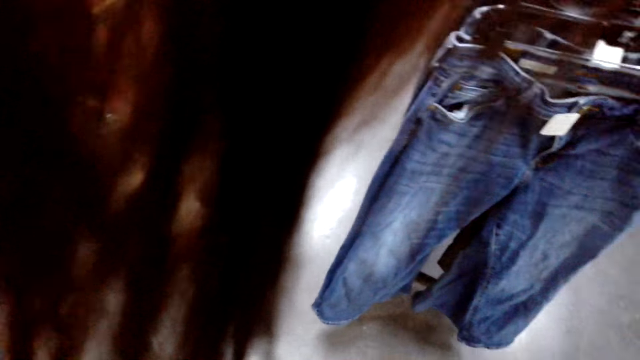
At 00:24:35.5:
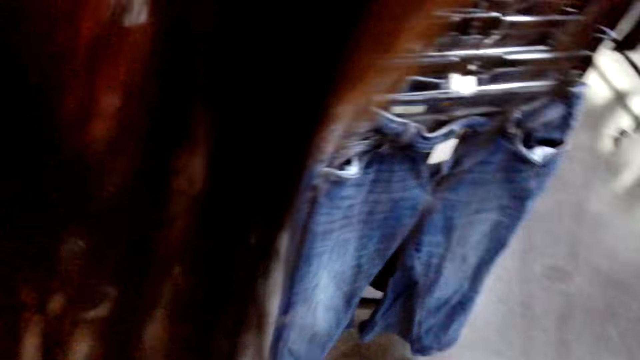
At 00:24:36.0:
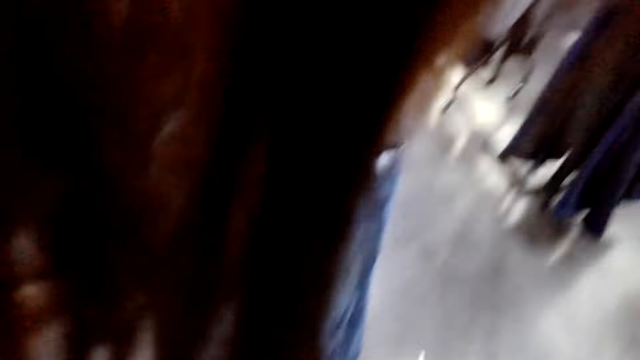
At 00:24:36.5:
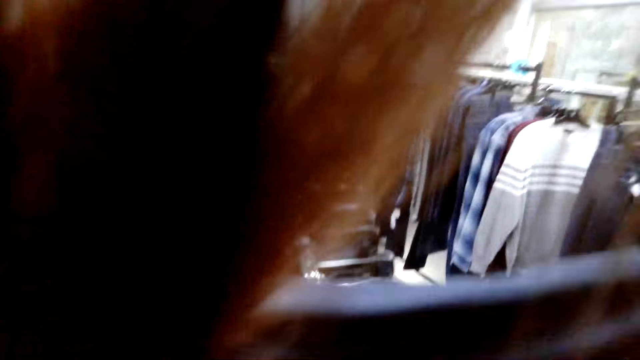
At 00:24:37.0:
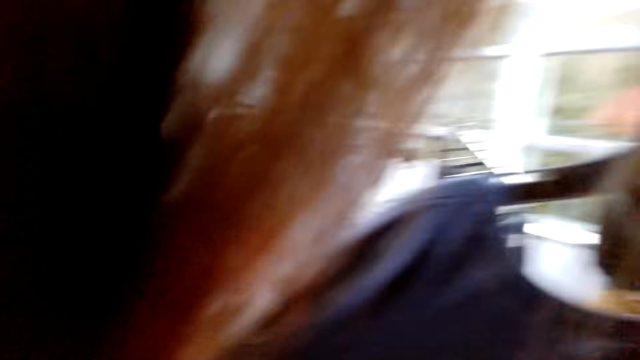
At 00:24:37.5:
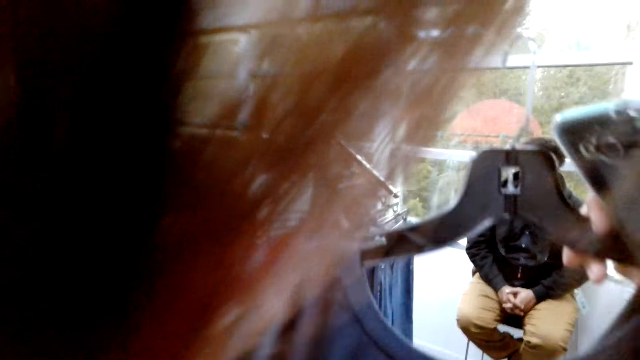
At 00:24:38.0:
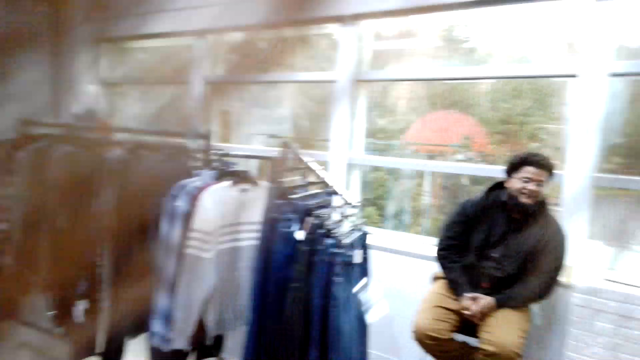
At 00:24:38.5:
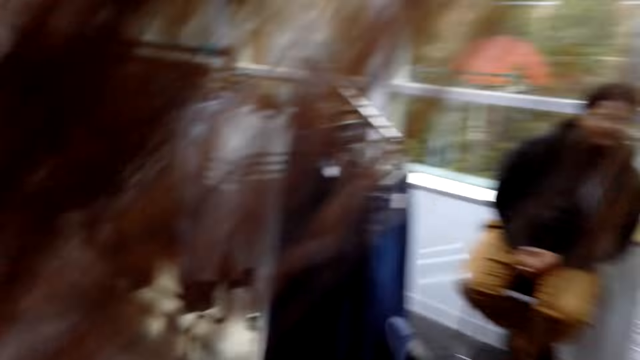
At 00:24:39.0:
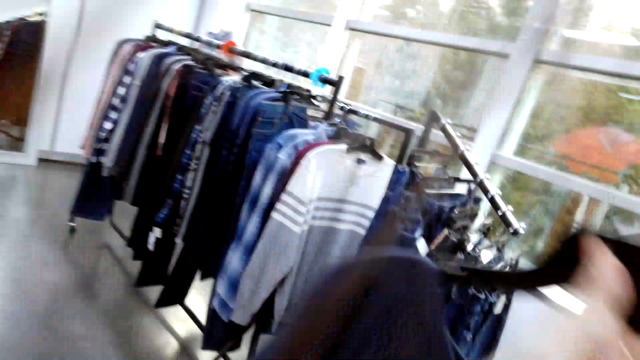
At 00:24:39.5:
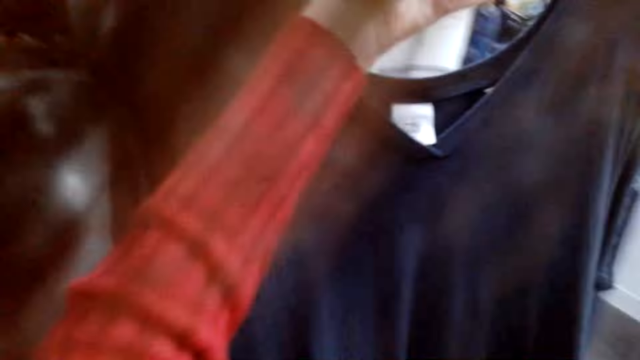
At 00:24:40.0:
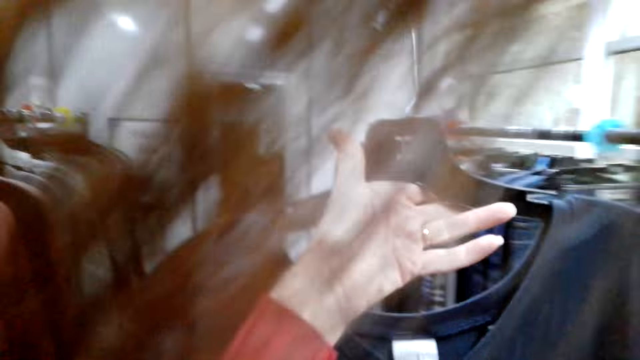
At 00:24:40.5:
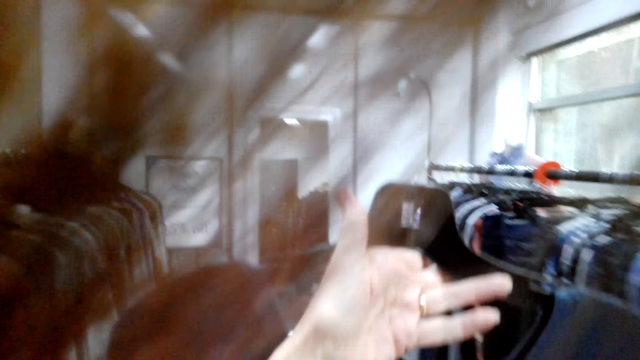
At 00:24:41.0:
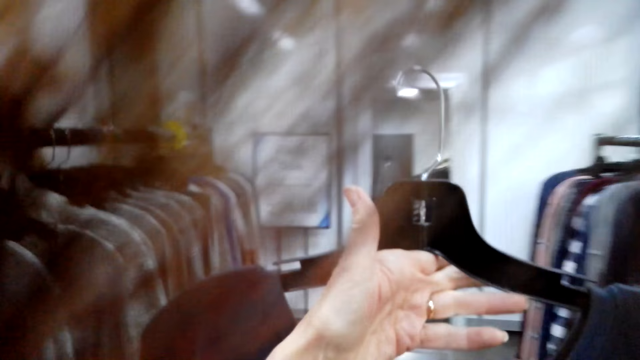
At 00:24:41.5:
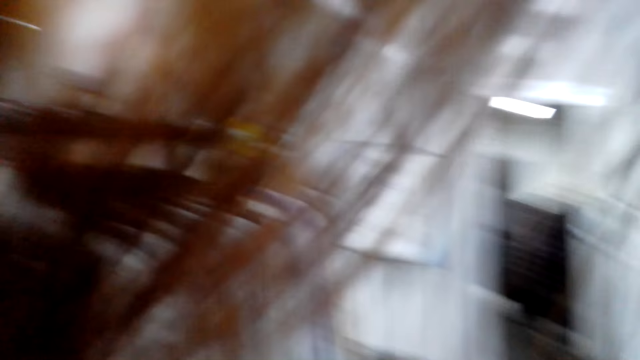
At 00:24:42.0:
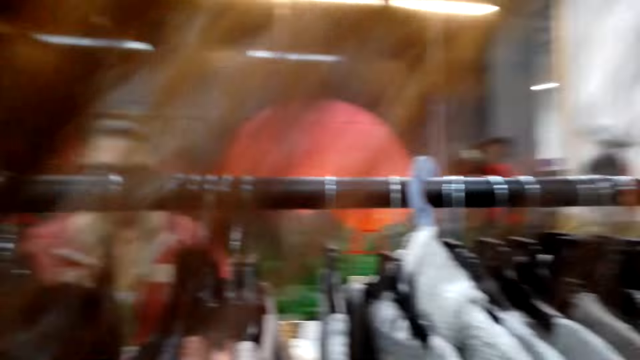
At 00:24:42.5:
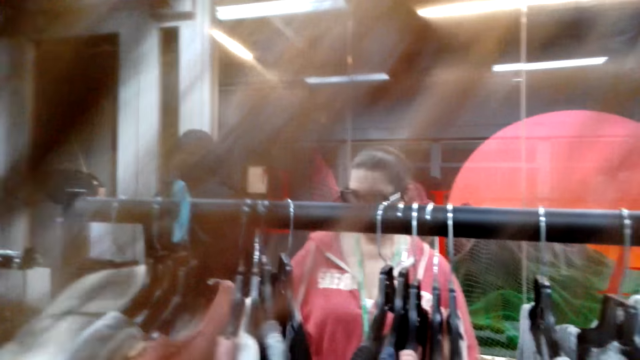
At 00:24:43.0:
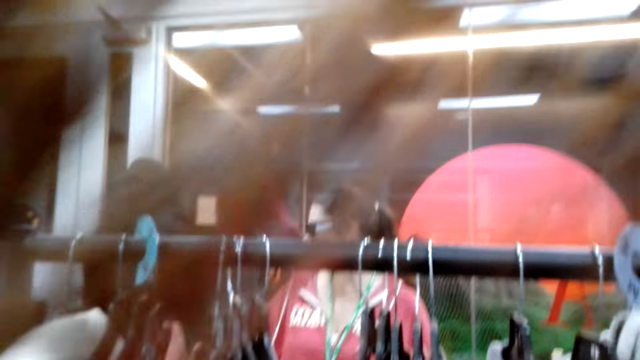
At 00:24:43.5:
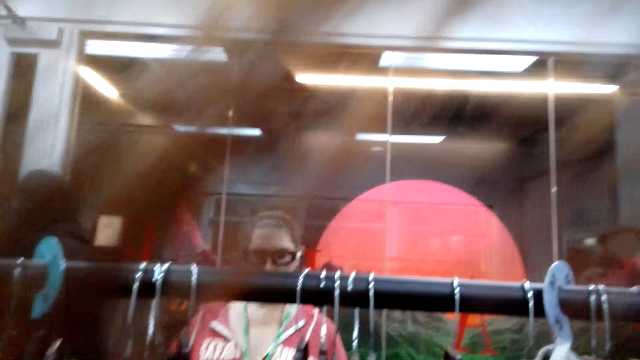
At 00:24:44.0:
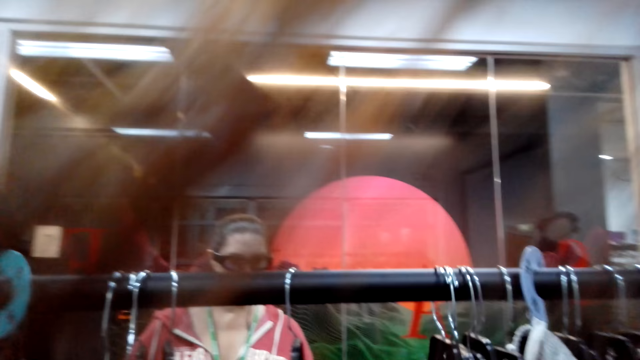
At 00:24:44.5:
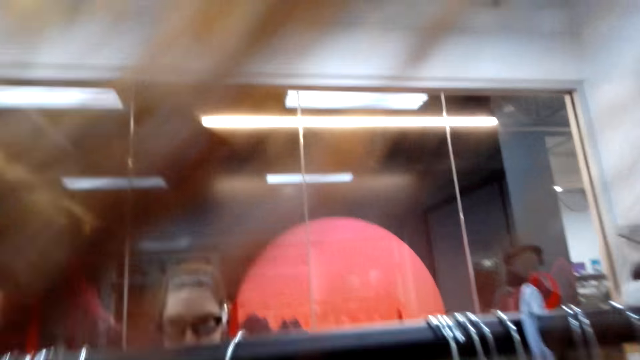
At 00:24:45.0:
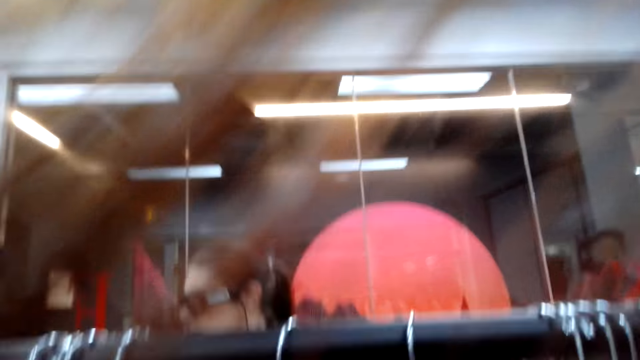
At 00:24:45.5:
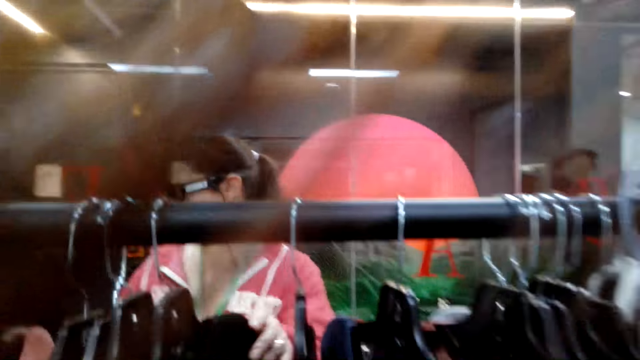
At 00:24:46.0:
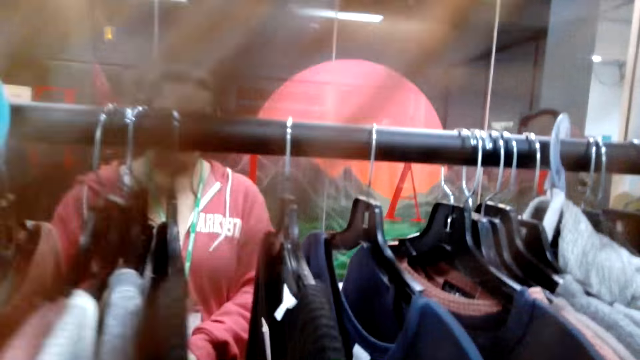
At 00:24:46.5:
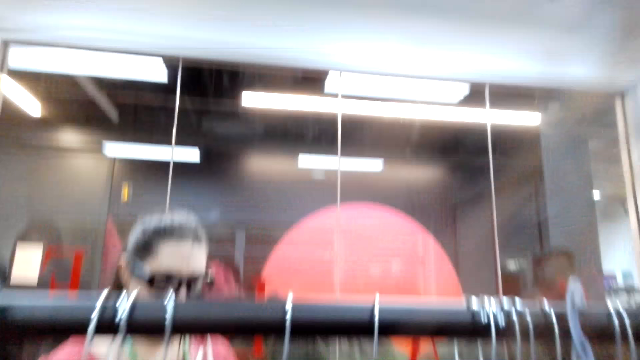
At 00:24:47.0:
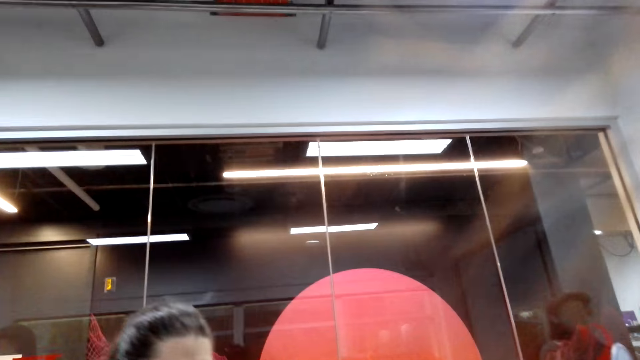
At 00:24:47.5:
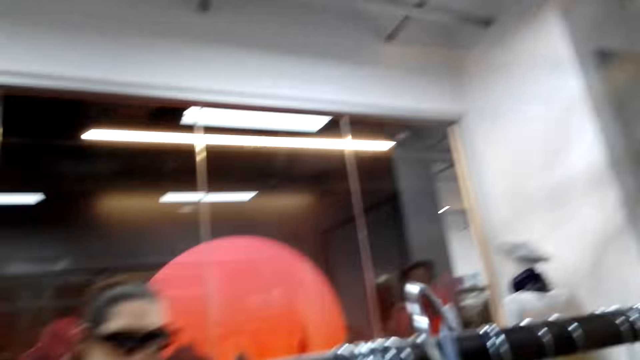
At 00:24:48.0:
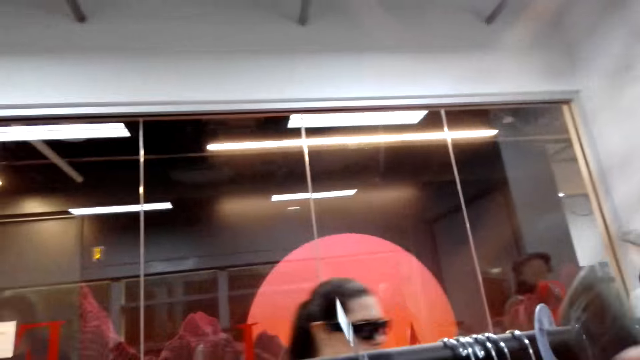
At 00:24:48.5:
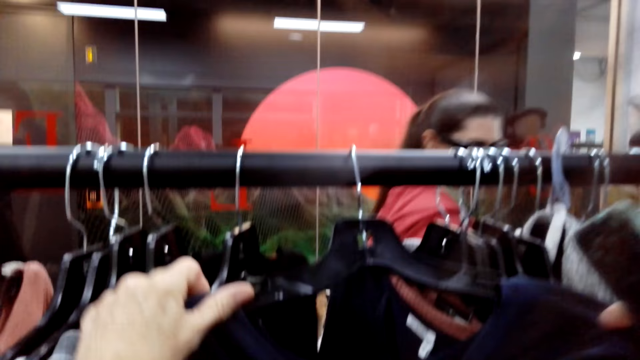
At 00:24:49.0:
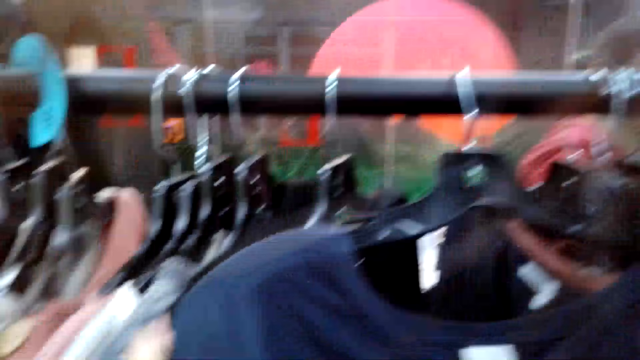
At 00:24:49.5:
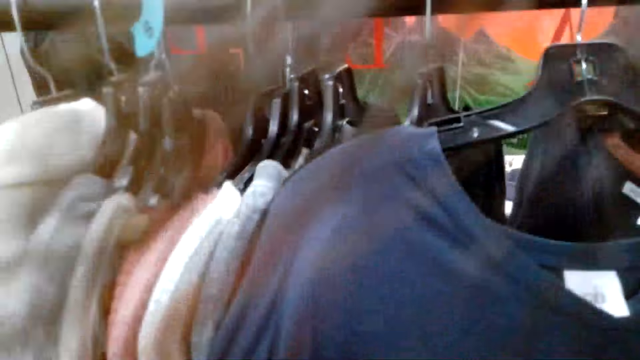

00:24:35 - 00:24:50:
The camera wearer stares at the top. A woman returns the blouse to the hanger. The camera wearer hangs the top on the hangers. The woman selects the blouse from the hanger.

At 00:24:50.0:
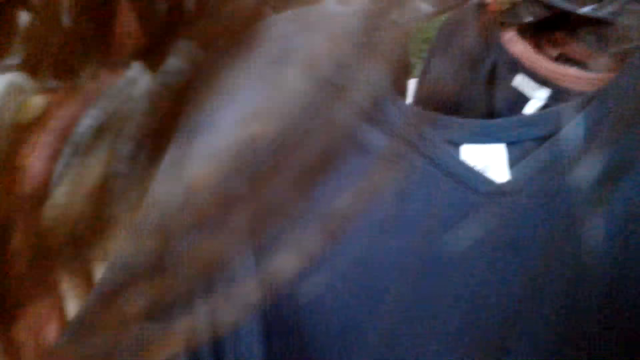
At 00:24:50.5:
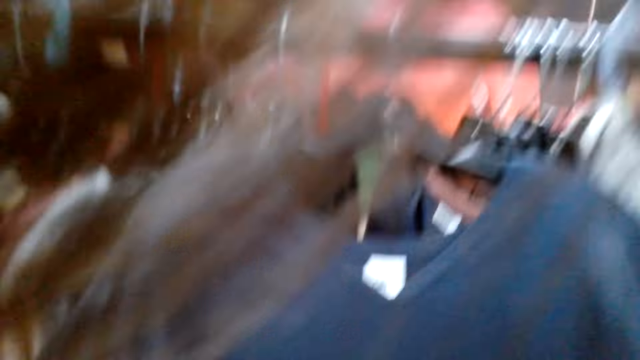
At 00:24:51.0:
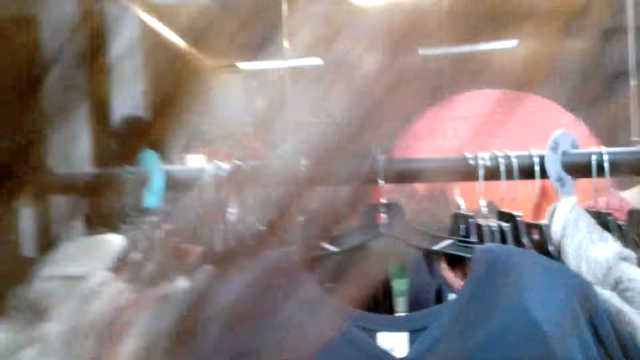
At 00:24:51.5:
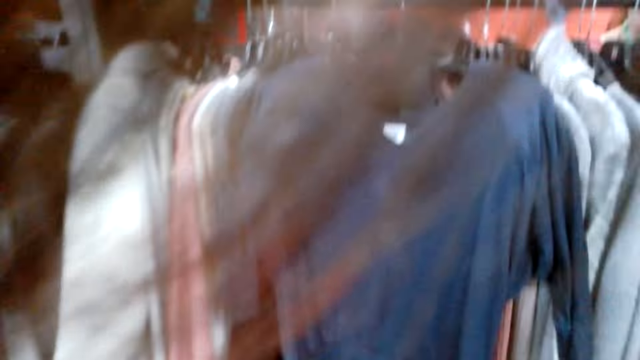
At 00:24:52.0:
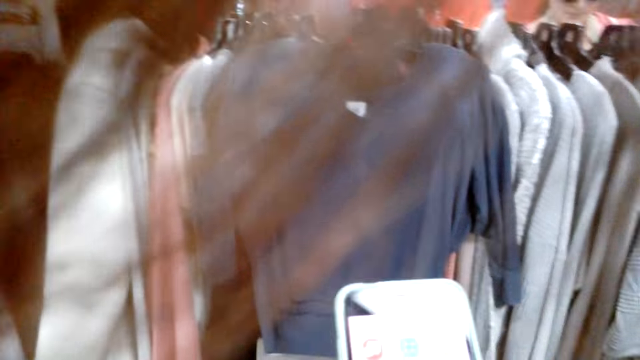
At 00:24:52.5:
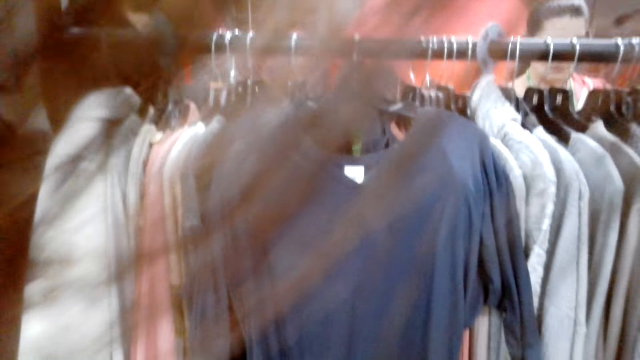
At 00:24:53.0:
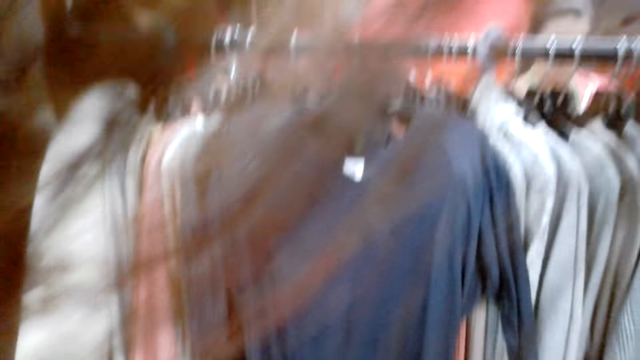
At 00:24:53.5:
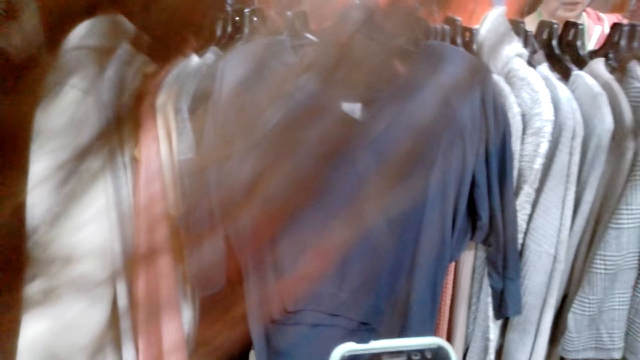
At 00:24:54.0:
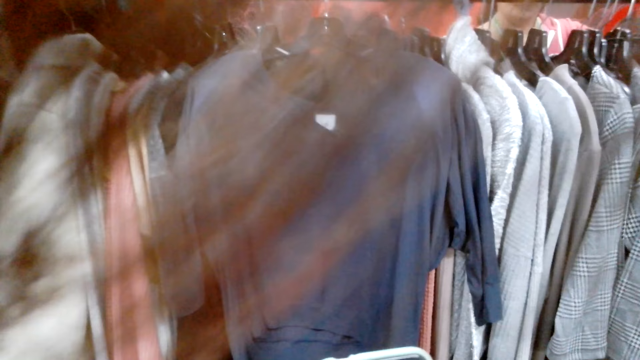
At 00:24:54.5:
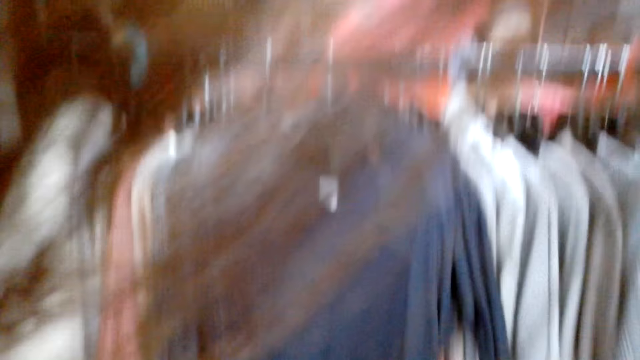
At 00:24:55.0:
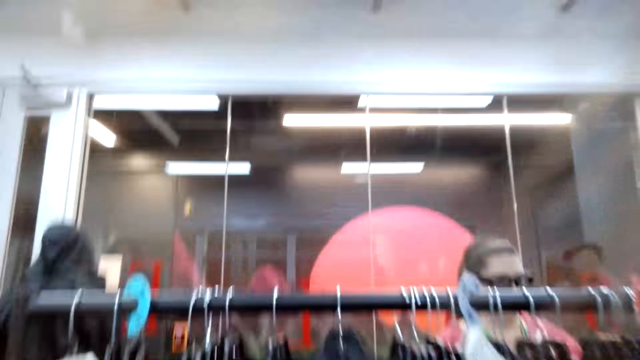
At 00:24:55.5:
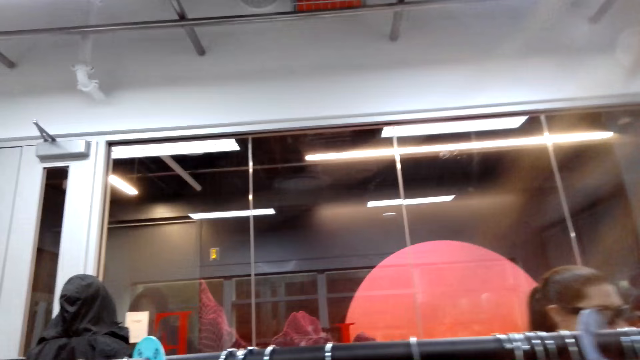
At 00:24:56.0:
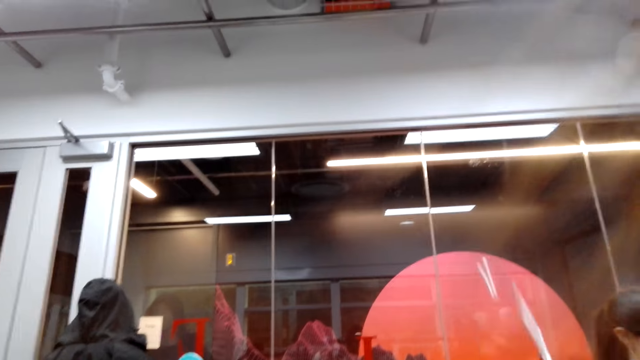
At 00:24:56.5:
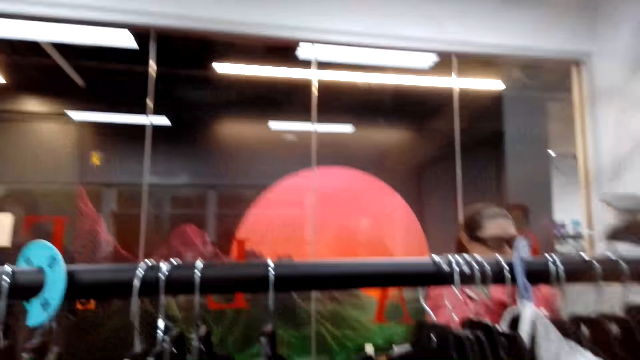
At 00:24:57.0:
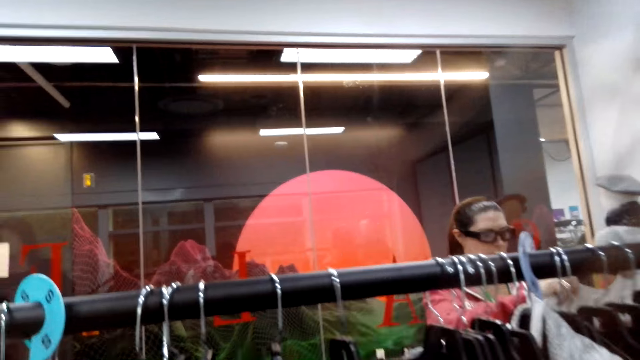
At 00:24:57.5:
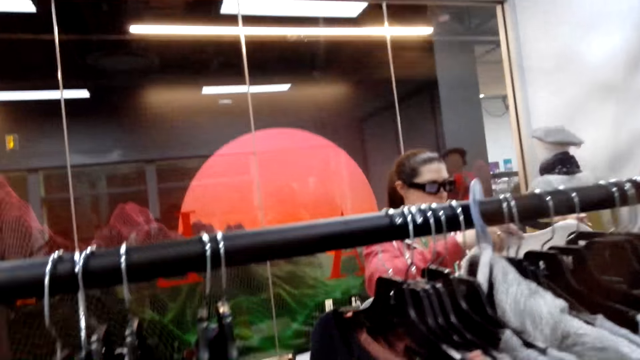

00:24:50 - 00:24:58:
The camera wearer operates the phone.
